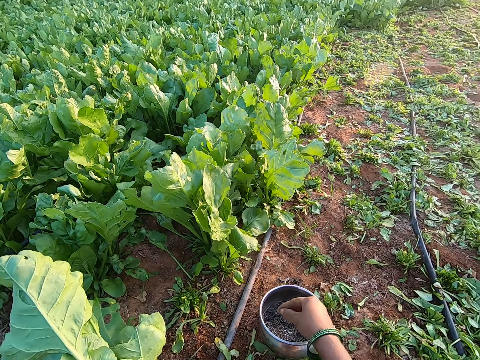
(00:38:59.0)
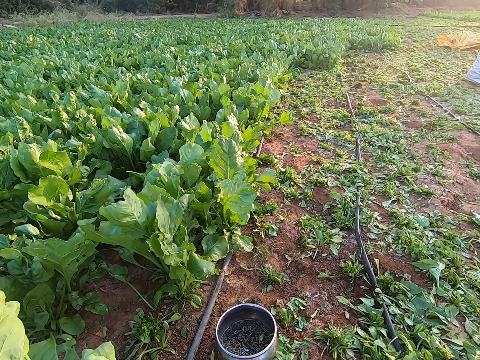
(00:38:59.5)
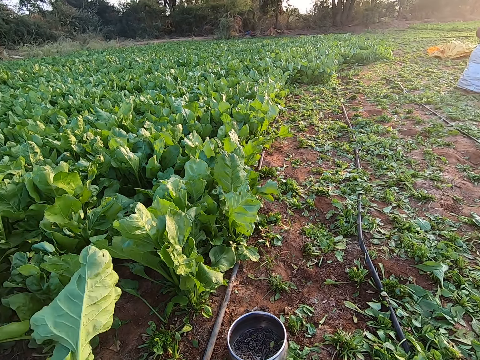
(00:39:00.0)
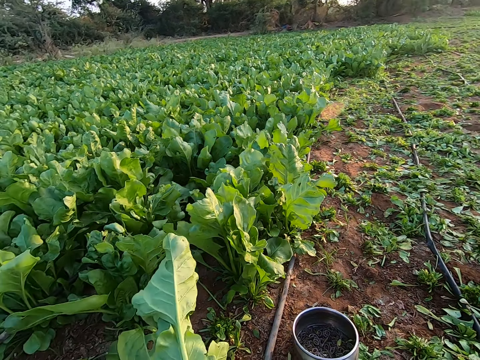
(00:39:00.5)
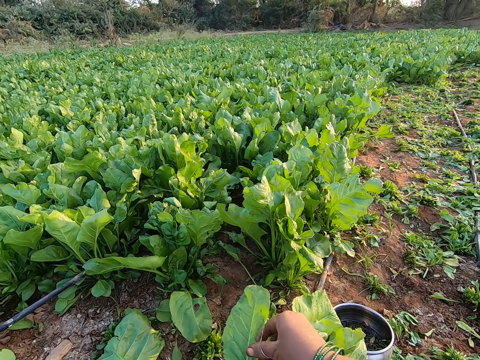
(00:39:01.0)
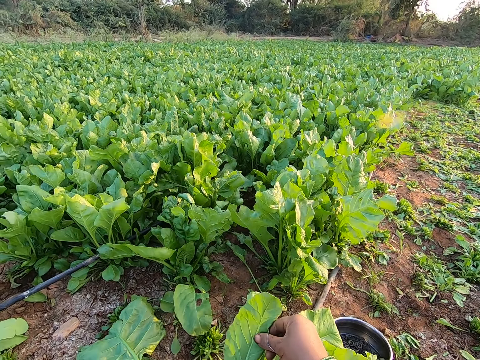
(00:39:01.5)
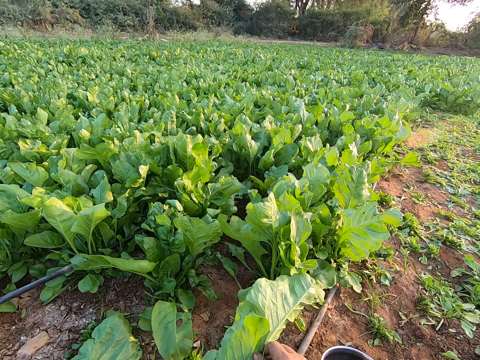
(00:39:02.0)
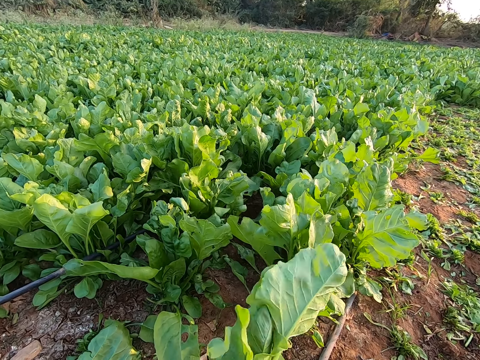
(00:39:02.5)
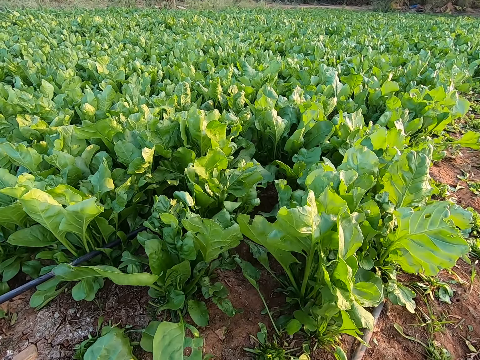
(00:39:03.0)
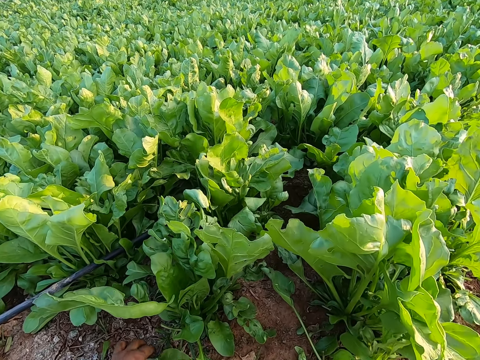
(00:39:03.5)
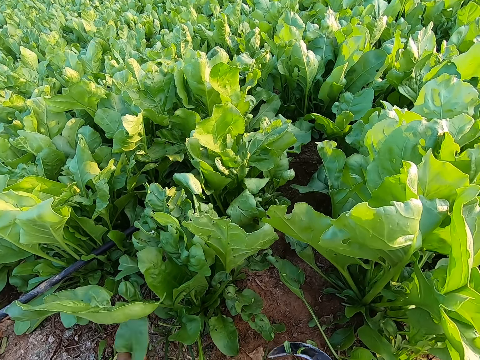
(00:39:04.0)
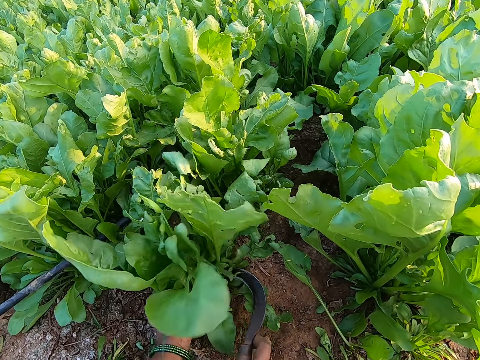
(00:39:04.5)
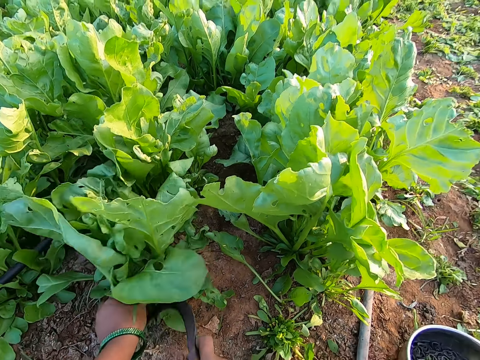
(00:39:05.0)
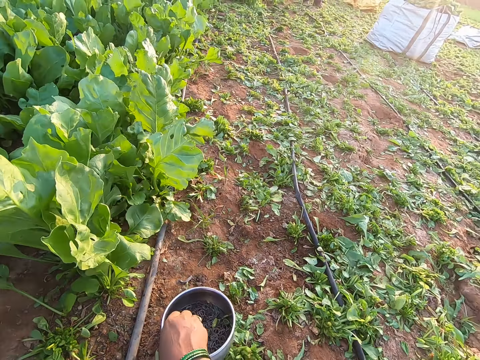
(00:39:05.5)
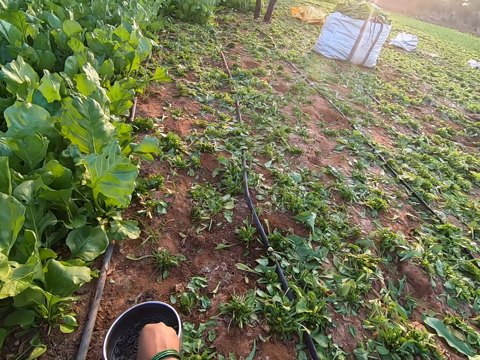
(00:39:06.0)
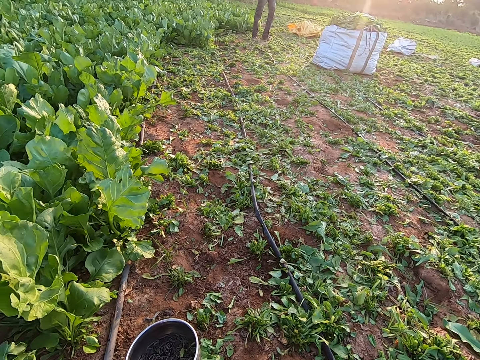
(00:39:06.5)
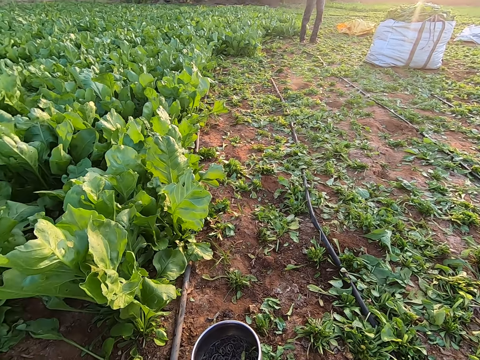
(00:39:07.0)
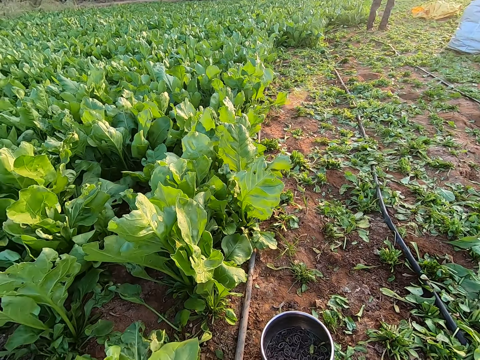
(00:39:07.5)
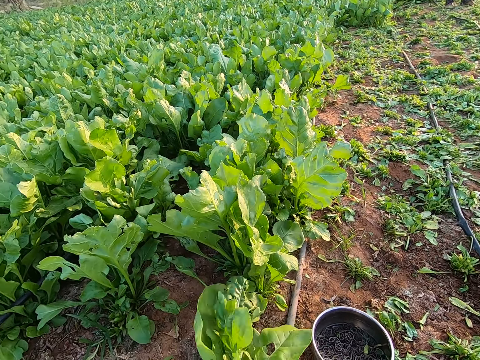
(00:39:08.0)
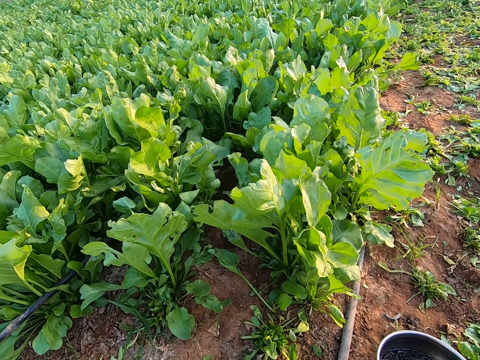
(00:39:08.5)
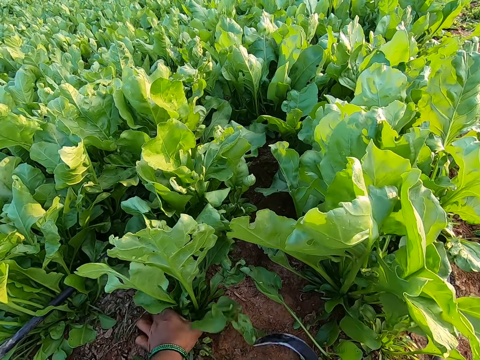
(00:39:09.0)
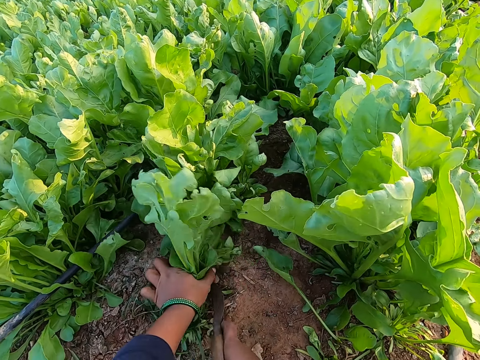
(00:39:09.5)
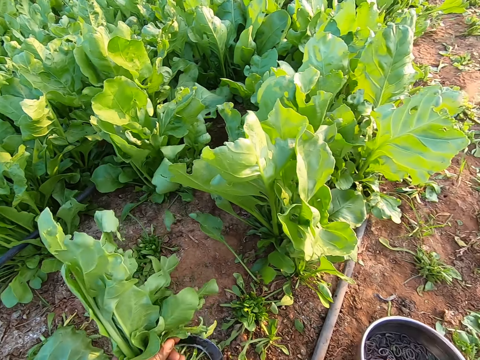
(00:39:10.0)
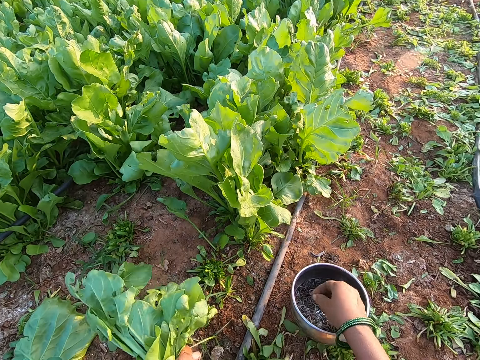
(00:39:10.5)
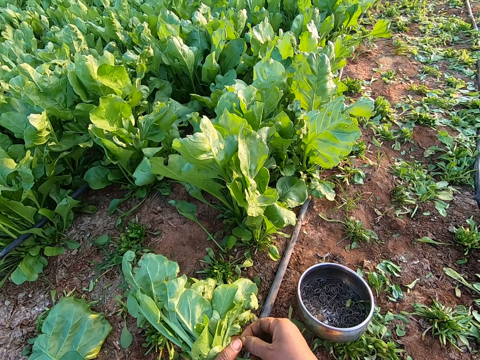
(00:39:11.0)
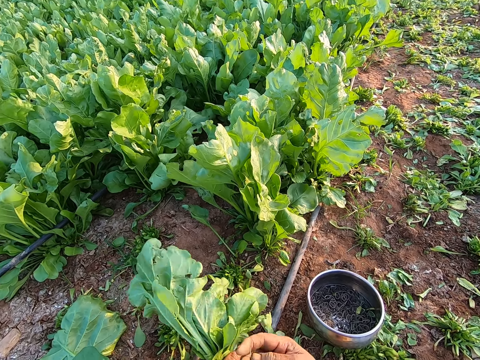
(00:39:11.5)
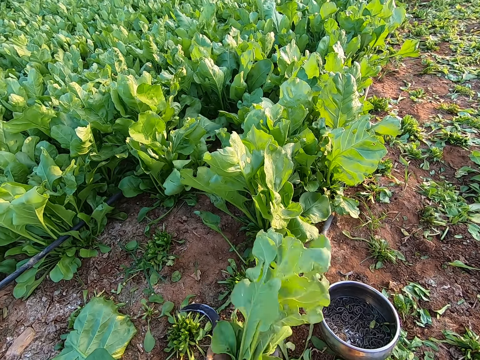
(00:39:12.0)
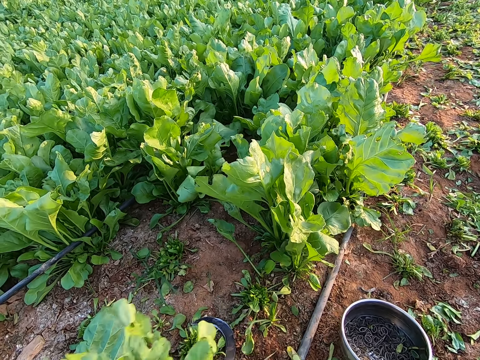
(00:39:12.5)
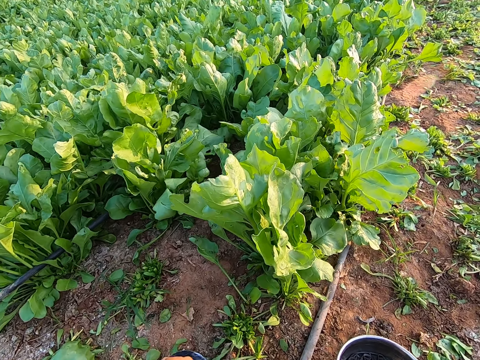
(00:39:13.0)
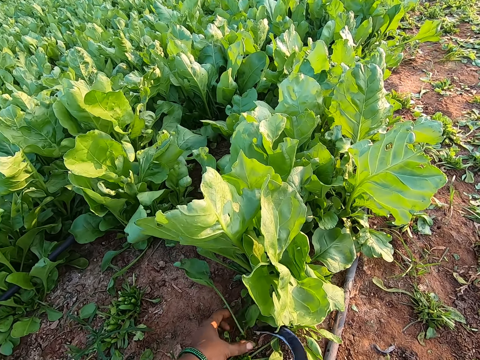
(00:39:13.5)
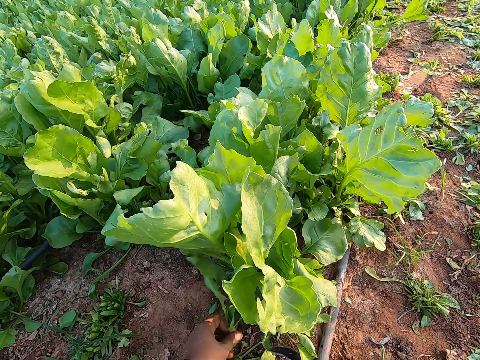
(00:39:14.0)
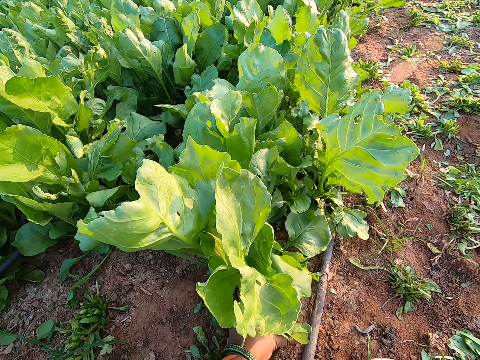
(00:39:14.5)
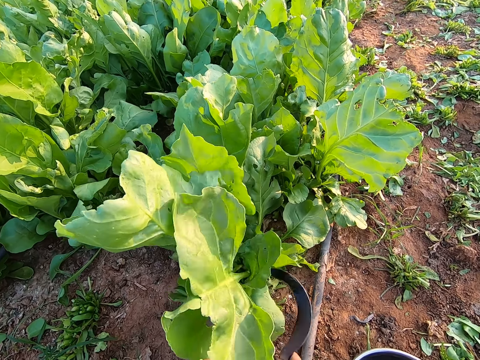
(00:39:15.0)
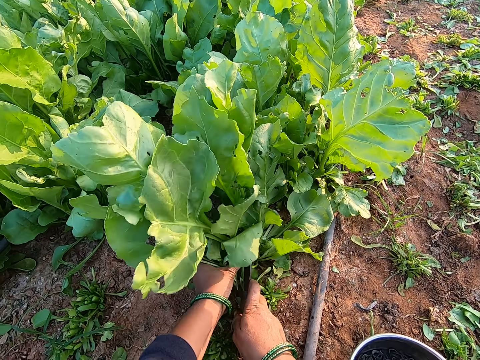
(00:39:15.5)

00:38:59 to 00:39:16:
The camera wearer picks a band from the bowl with her right hand. She binds the lettuce plant or kale with the band in her right hand. She presses a lettuce leaf with her right hand. She picks a lettuce leaf from the ground with her right hand. She holds a lettuce plant with her left hand and cuts the lettuce plant with the sickle in her right hand. She holds a lettuce plant with her left hand. She picks the kale. She ties the kale. She holds a lettuce plant with her left hand. She drops the kale. She cuts the lettuce plant with the sickle in her right hand. She picks a band from the bowl with her right hand. She holds the band with both hands. She binds the lettuce plant with the band in her right hand. She drops the lettuce plant in her right hand on the ground. She picks a lettuce plant leaf from the ground with her right hand. She holds a lettuce plant with her left hand and cuts the lettuce plant with the sickle in her right hand.

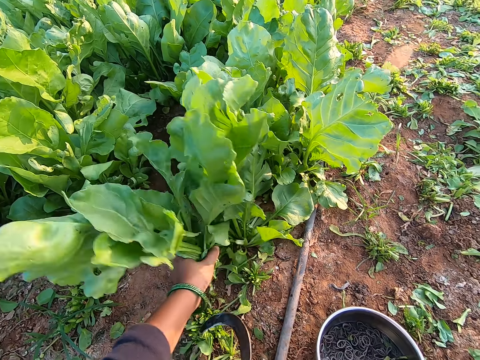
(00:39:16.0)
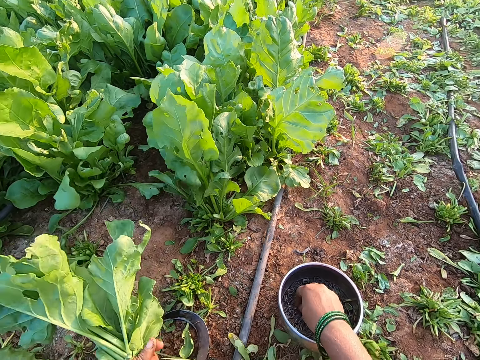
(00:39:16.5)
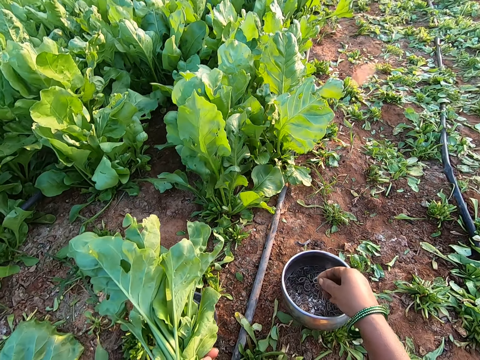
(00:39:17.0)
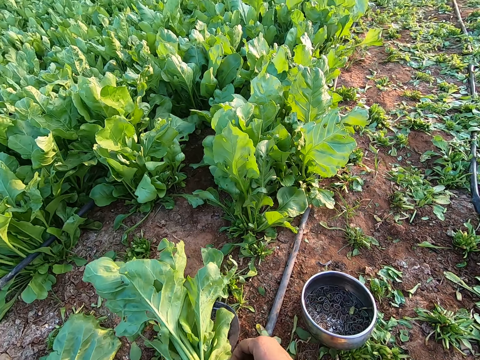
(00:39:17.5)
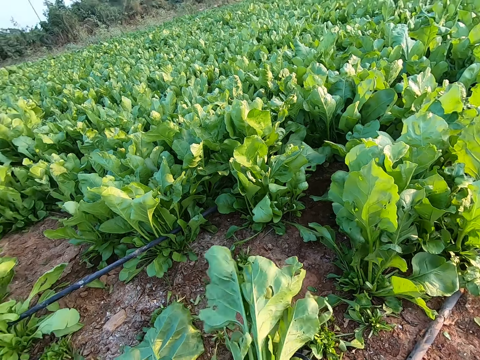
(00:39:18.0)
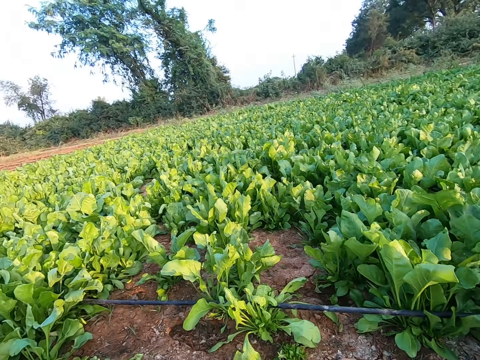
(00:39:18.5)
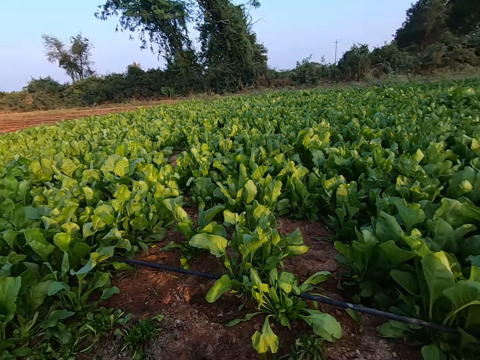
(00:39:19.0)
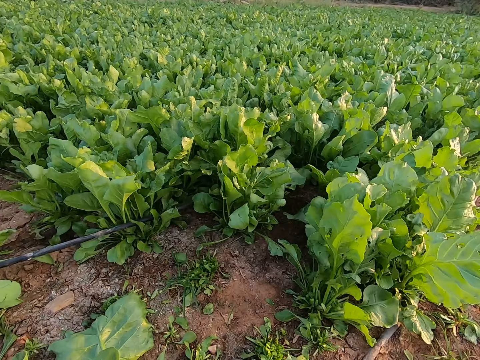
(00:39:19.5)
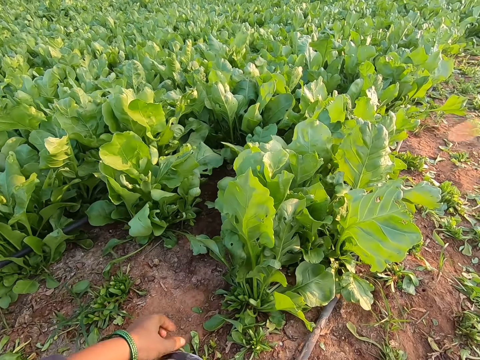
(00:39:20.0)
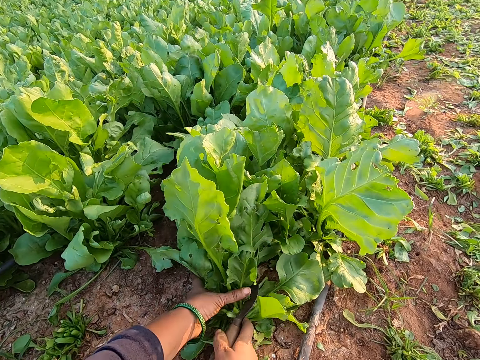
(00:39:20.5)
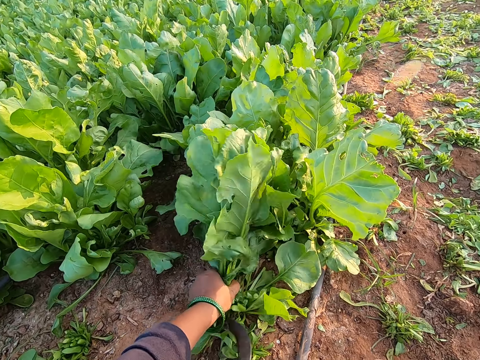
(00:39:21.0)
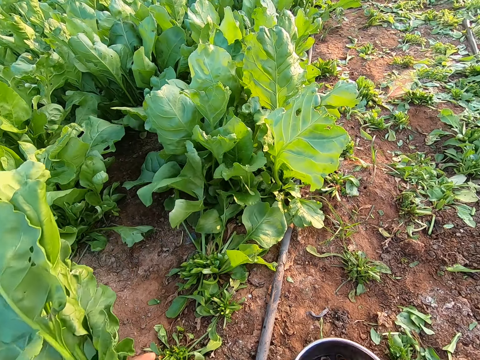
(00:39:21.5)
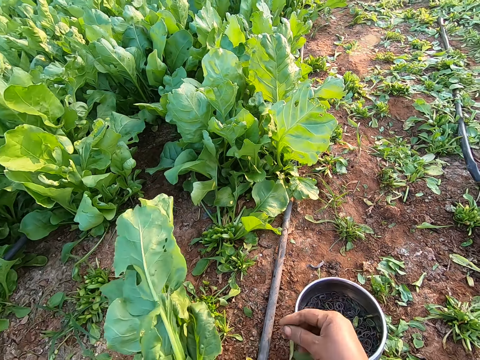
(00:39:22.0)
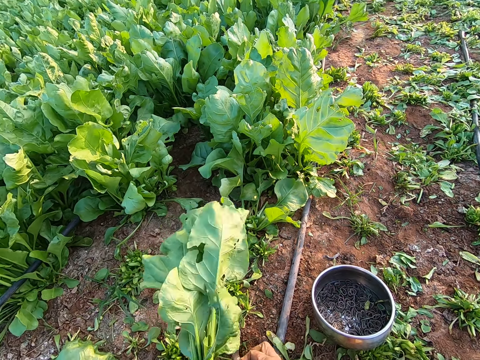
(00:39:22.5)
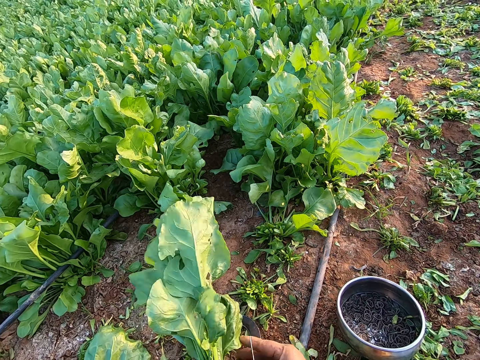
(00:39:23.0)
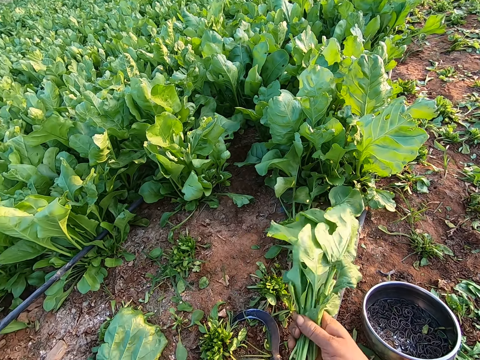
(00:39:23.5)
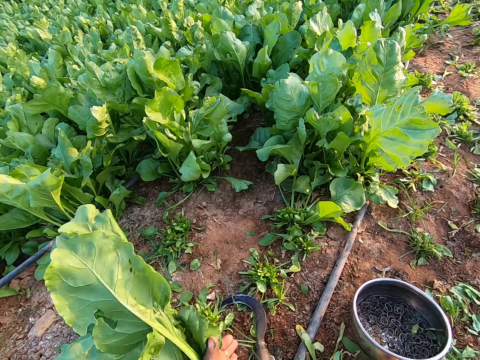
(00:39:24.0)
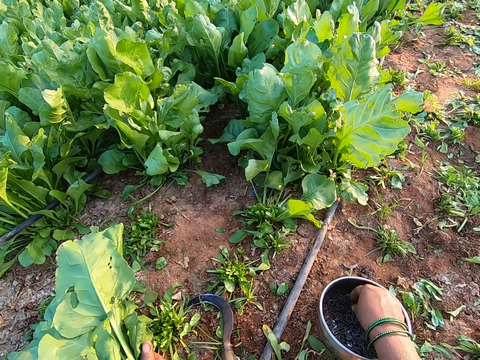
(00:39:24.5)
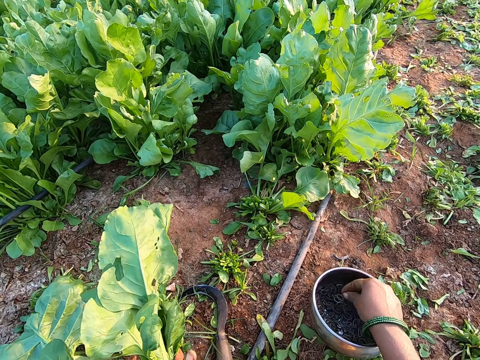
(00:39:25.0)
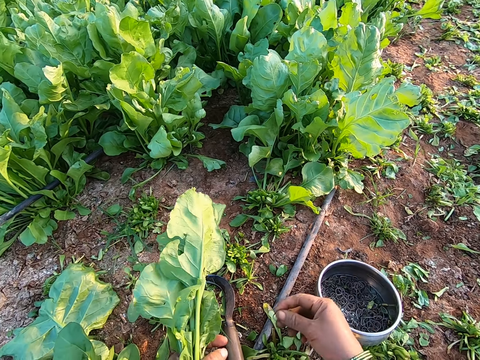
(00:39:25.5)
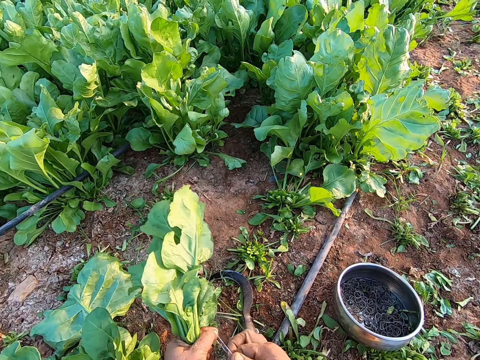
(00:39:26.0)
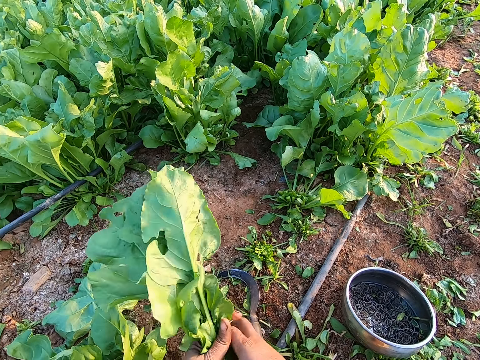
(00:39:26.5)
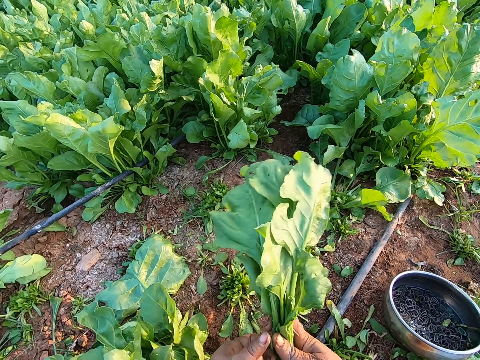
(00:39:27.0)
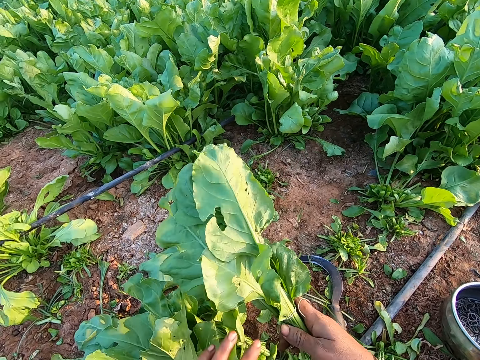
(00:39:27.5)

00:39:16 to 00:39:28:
The camera wearer drops the sickle in her right hand on the ground. She picks a band from the bowl with her right hand. She holds the band with both hands. She binds the lettuce plant with the band in her right hand. She looks around. She holds a lettuce plant with her left hand and cuts the lettuce plant with the sickle in her right hand. She picks a band from the bowl with her right hand. She holds the band with both hands. She passes the lettuce plant in her left hand to her right hand. She binds the lettuce plant with the band in her right hand. She passes the lettuce plant in her right hand to her left hand. She picks a band from the bowl with her right hand. She holds the band with both hands. She binds the lettuce plant with the band in her right hand.
